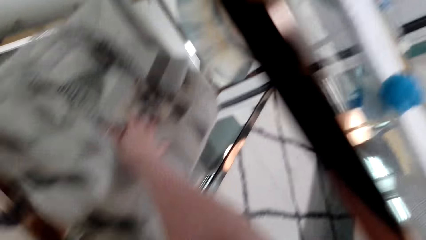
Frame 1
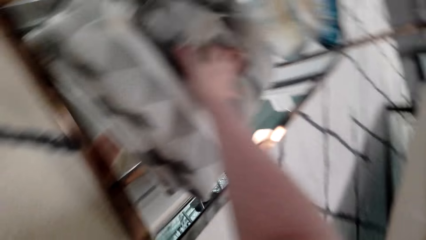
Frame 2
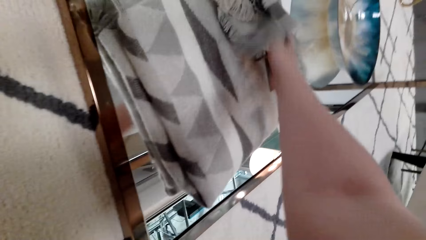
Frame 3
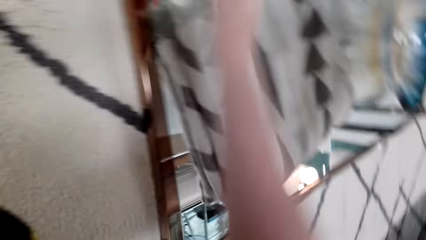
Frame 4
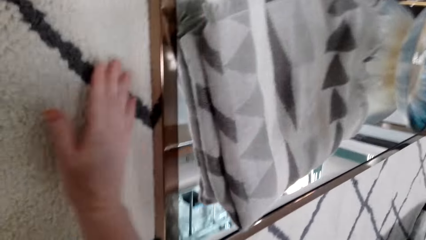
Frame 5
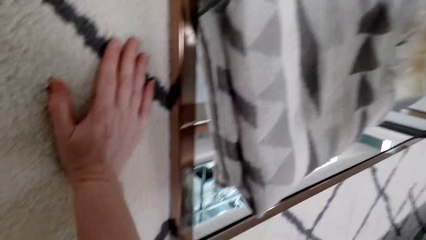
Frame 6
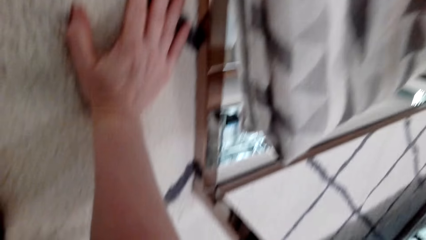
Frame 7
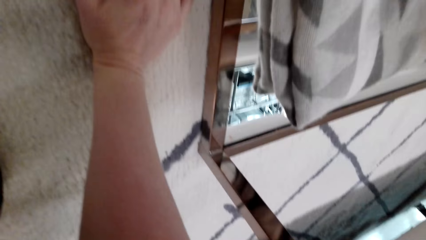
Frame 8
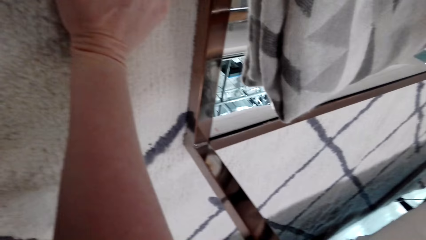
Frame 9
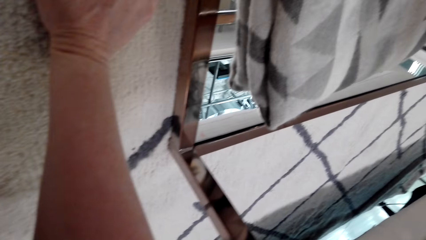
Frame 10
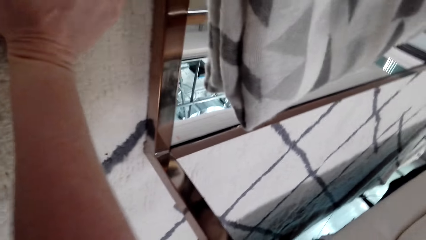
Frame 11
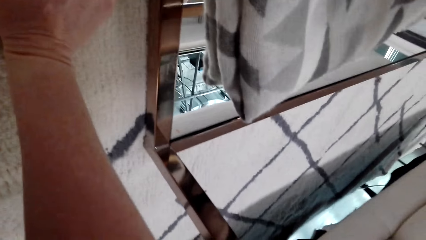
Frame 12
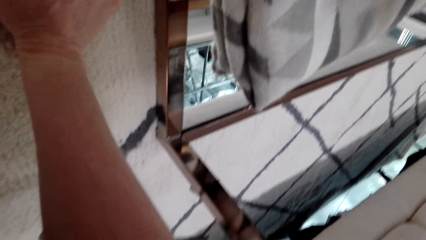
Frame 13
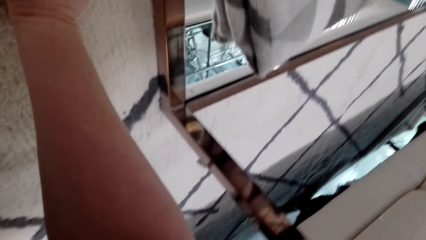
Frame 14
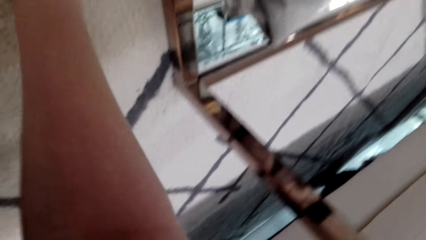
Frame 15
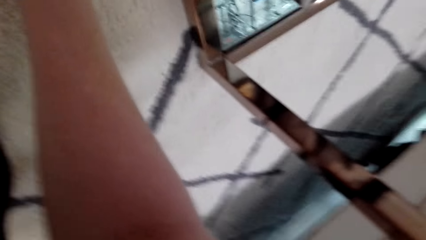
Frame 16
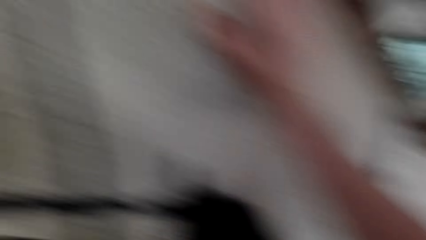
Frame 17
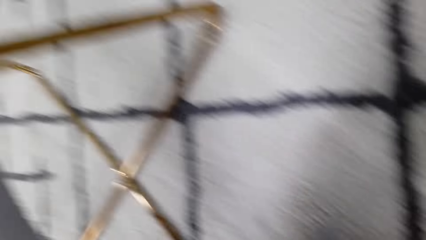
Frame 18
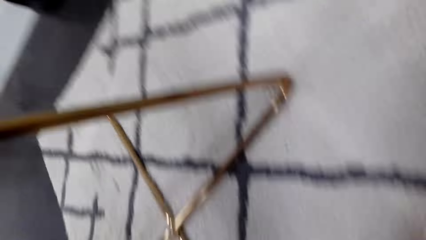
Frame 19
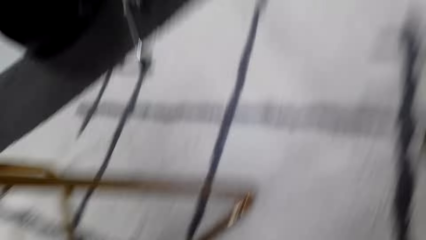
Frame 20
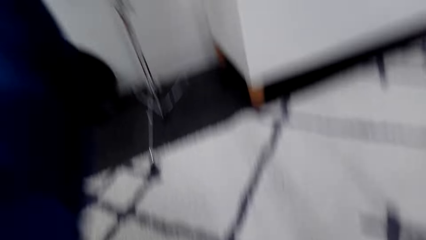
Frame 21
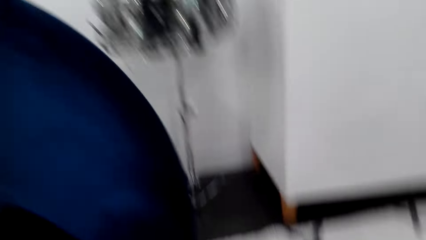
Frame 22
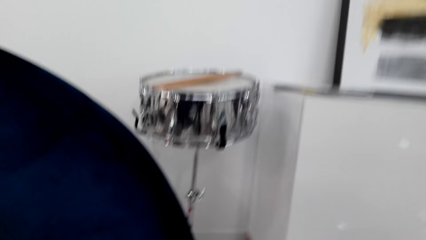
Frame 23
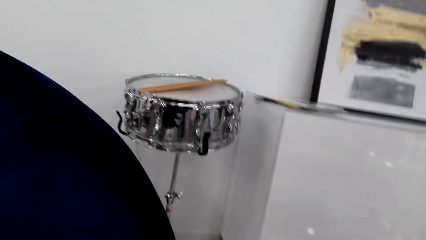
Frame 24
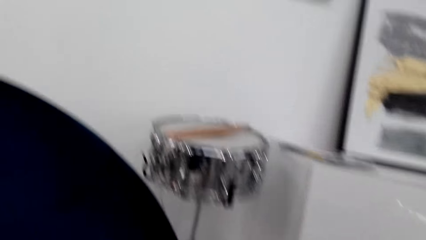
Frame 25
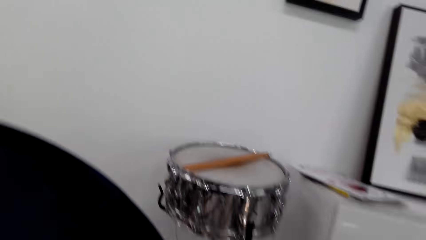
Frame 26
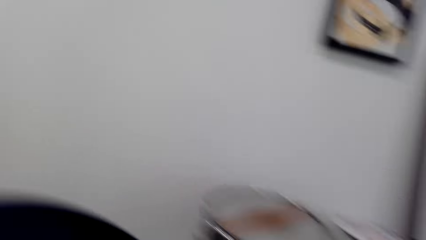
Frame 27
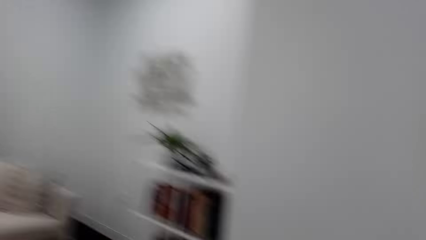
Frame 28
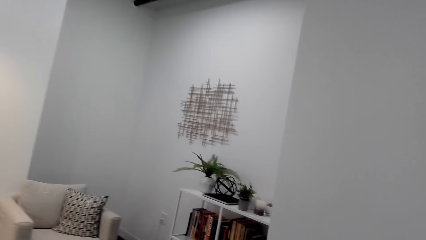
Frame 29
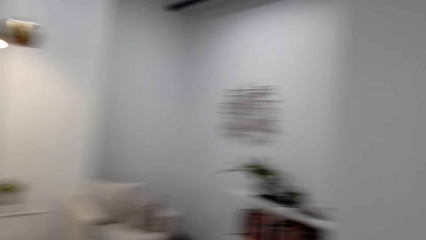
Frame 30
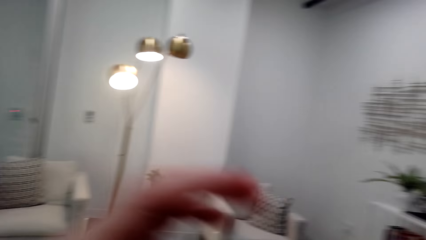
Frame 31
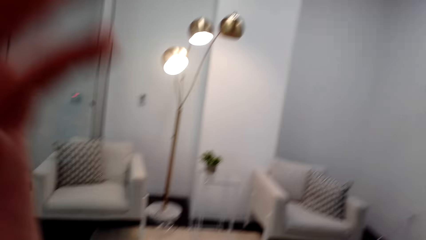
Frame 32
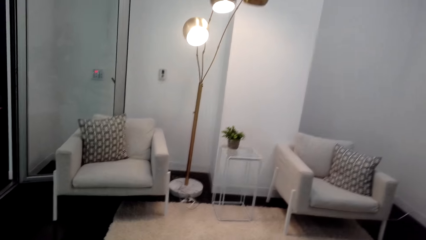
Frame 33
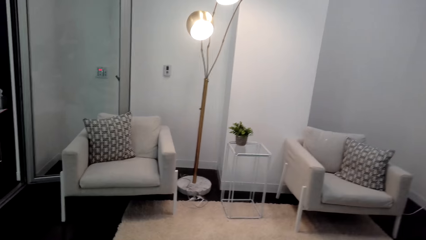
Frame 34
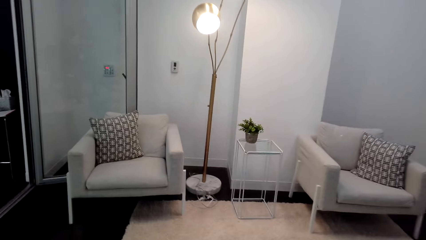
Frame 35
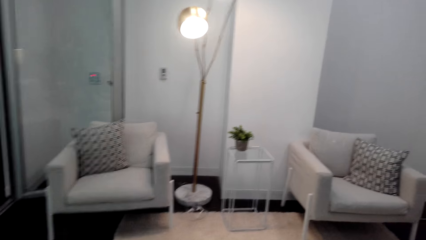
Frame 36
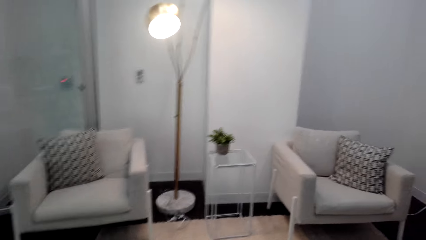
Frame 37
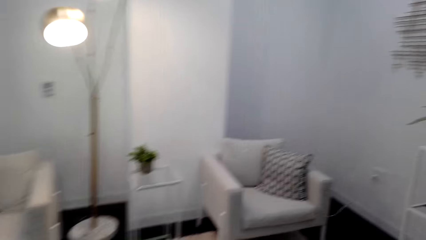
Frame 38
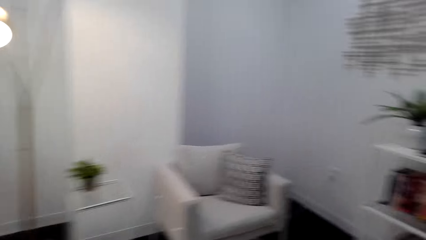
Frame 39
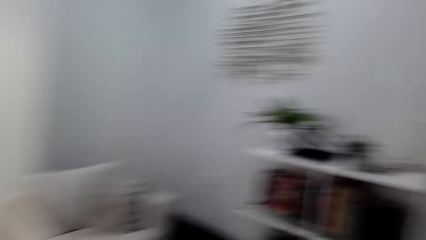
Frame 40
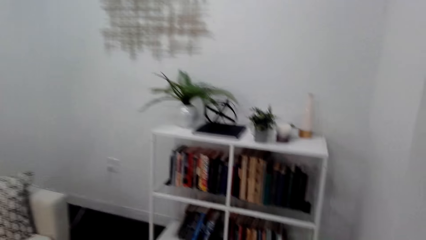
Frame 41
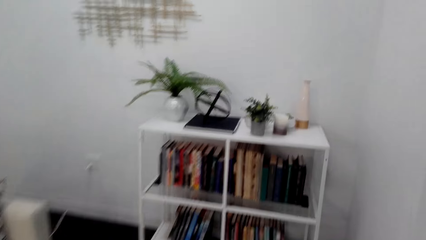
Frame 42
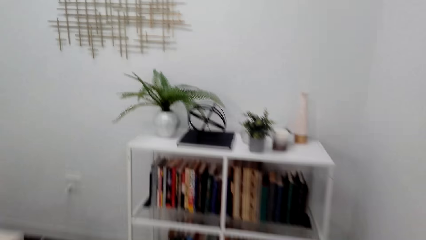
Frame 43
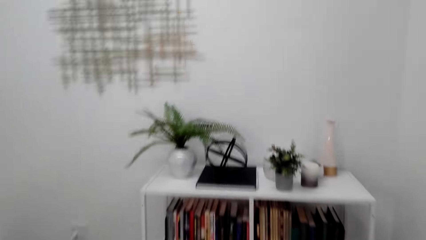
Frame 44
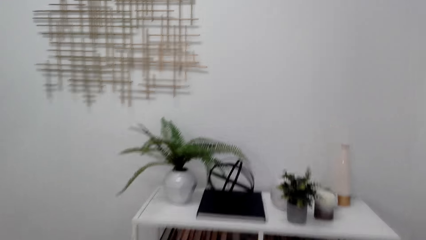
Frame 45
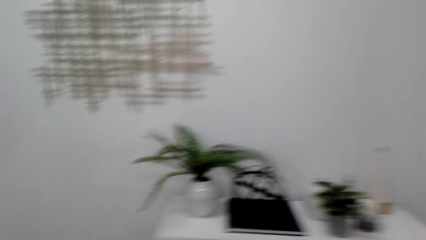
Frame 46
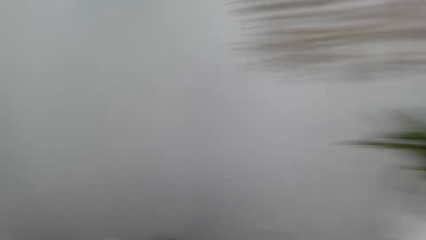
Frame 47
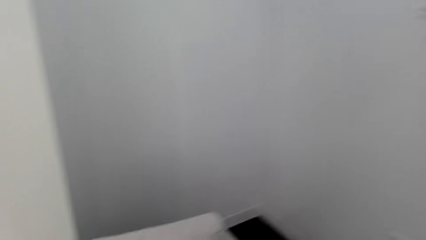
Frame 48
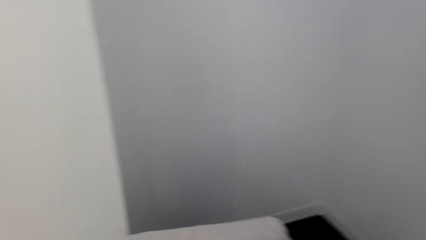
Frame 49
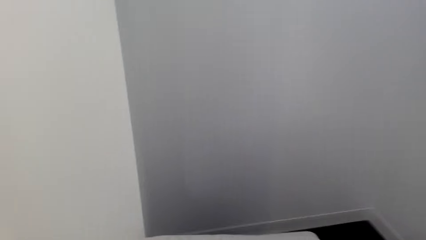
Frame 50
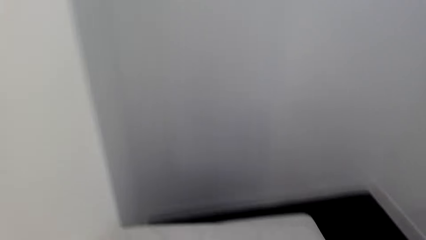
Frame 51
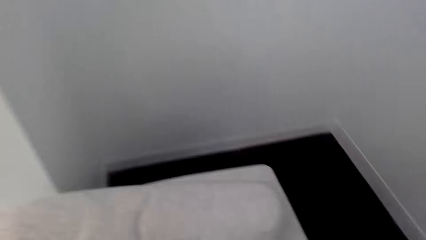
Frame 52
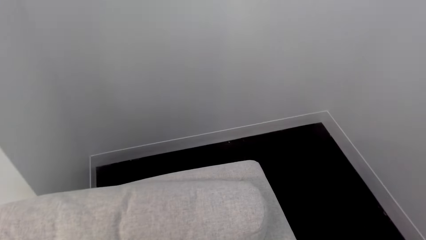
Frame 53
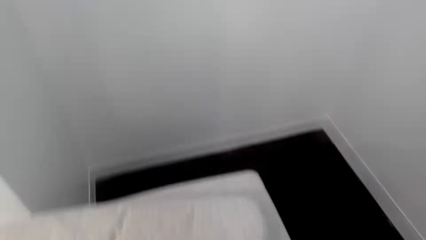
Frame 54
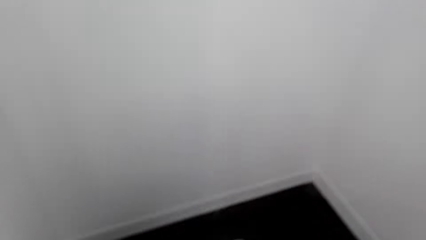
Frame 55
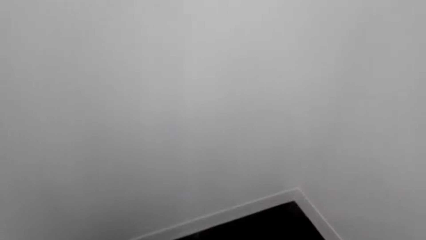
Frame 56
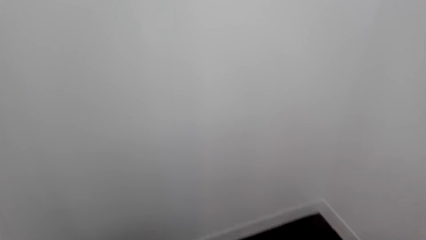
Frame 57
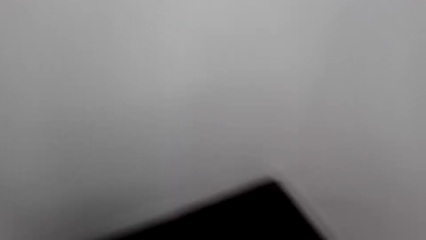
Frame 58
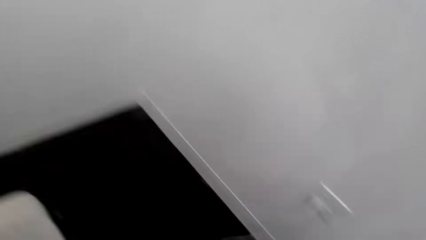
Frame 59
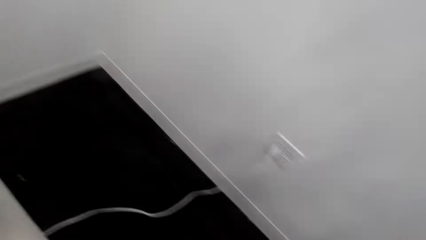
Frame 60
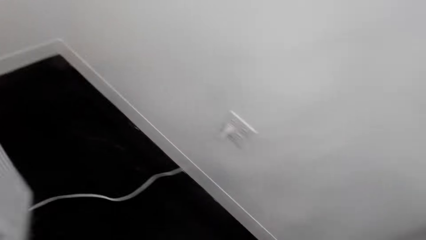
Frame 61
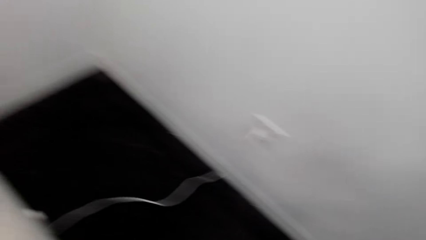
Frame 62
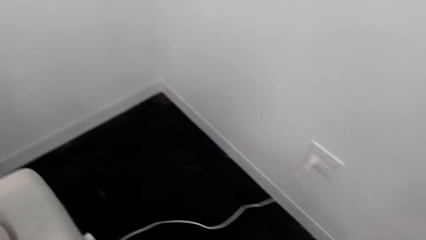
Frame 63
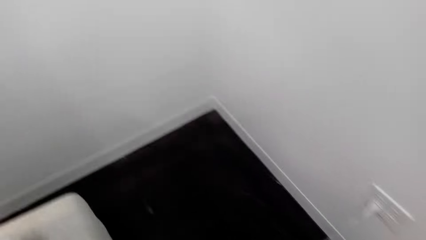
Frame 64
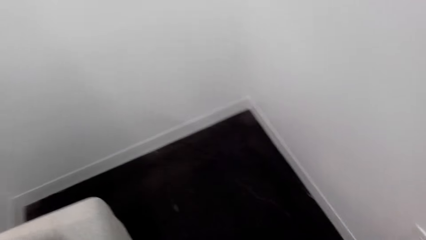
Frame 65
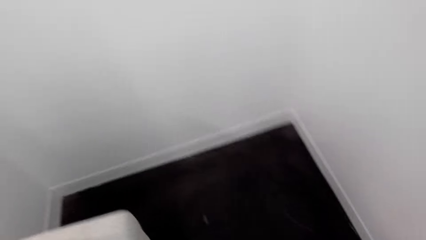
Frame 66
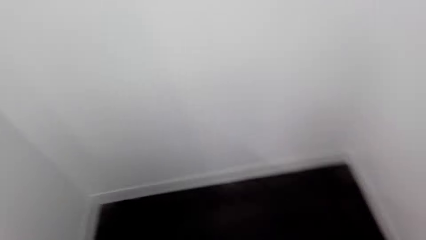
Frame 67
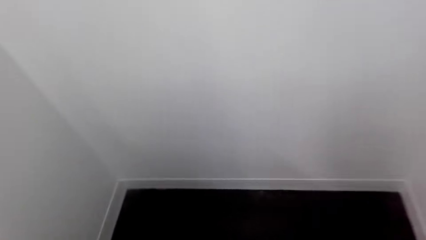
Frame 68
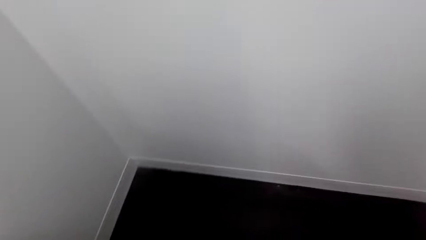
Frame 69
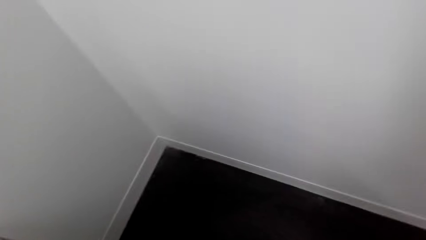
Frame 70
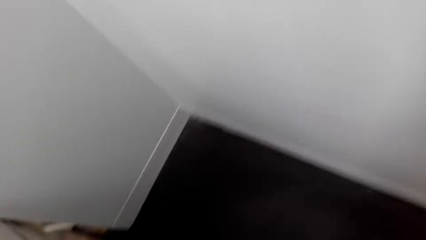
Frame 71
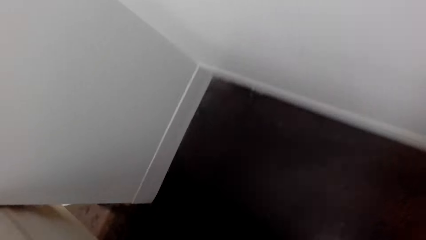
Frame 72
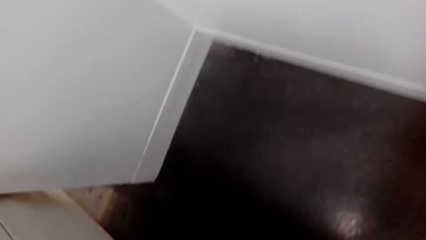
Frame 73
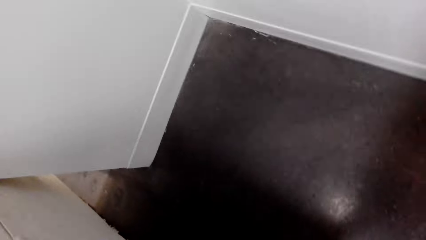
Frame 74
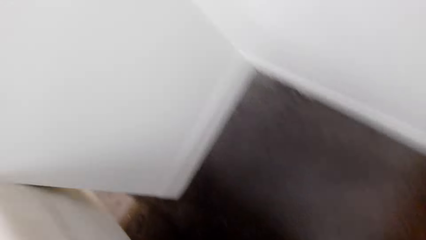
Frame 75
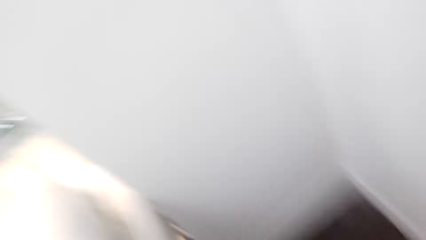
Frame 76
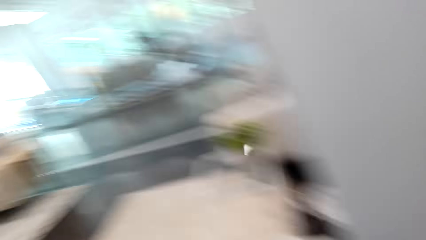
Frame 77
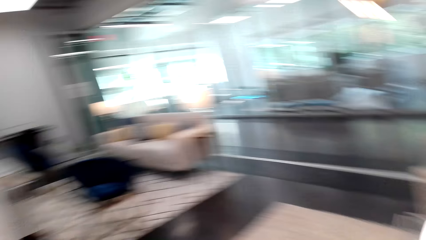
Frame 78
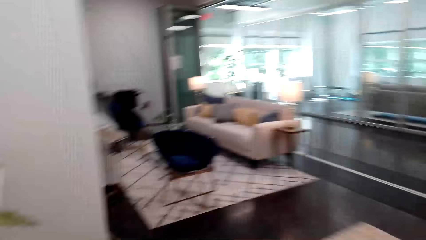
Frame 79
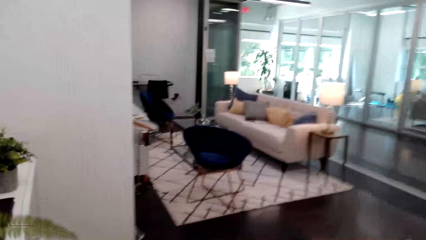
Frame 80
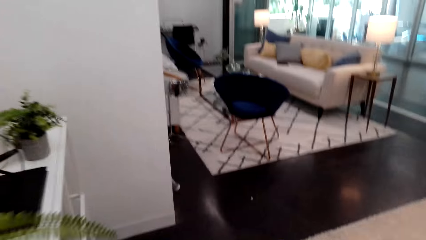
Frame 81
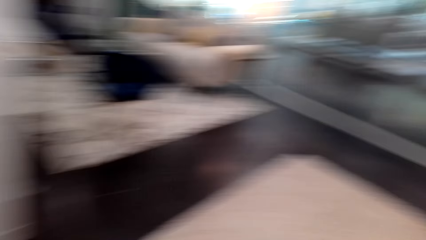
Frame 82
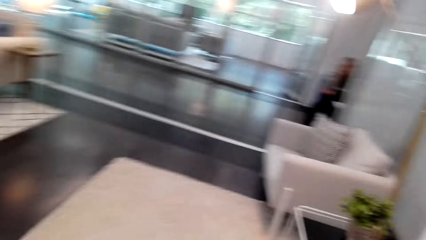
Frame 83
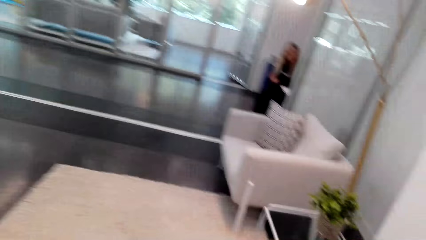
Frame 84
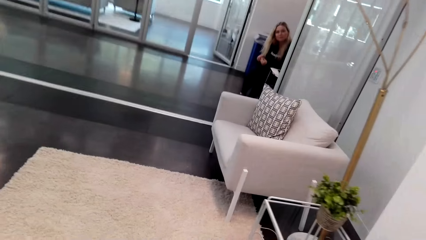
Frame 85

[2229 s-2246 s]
The camera wearer touches the mat. She holds the carpet. She looks around the house. She walks in the house. She lifts her left hand. She walks in the house. She moves around.
